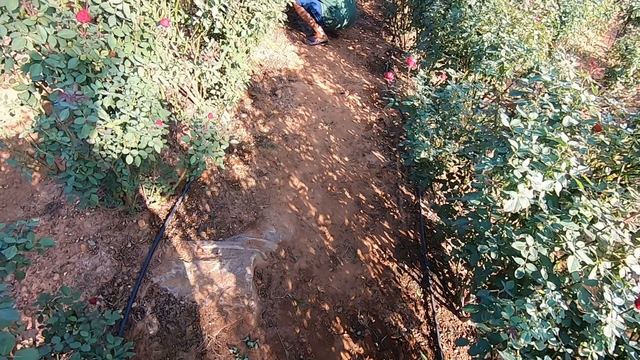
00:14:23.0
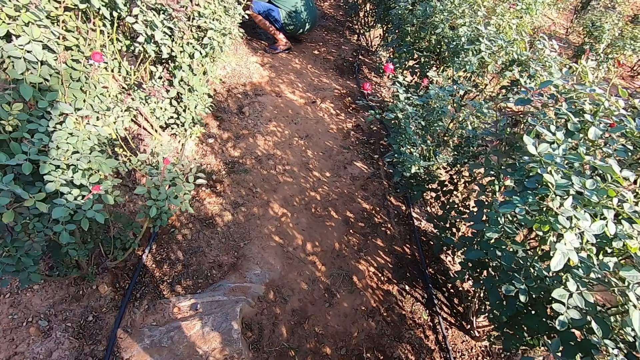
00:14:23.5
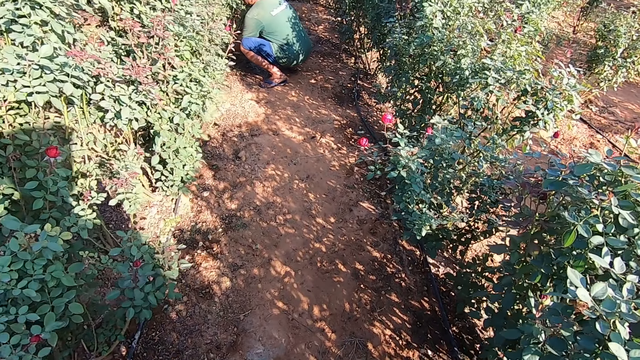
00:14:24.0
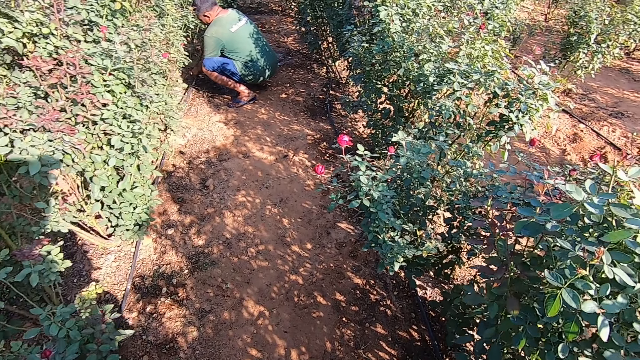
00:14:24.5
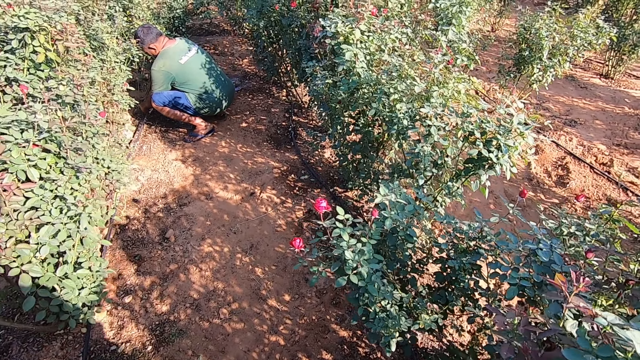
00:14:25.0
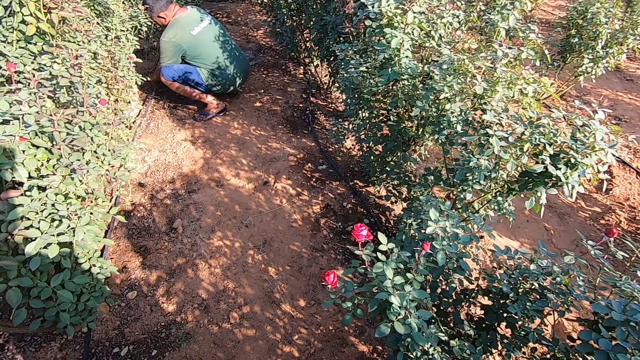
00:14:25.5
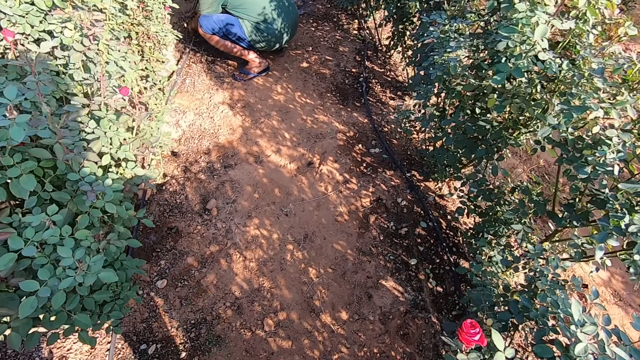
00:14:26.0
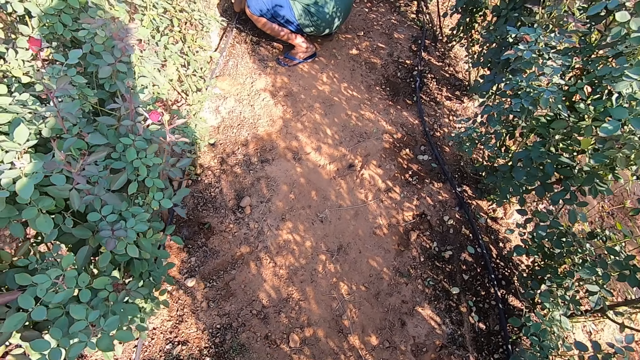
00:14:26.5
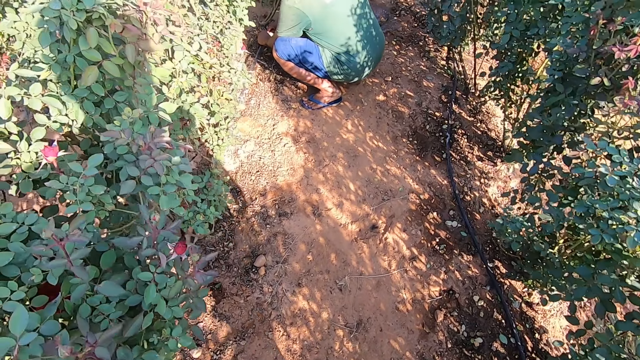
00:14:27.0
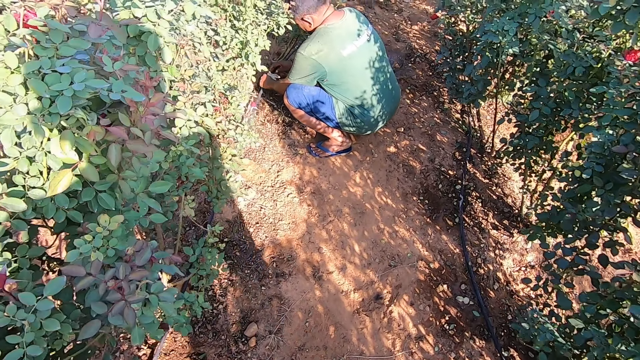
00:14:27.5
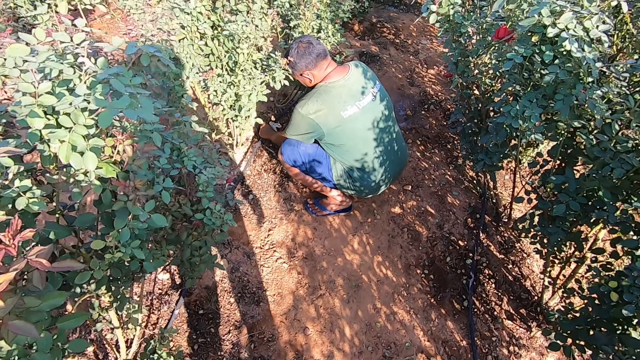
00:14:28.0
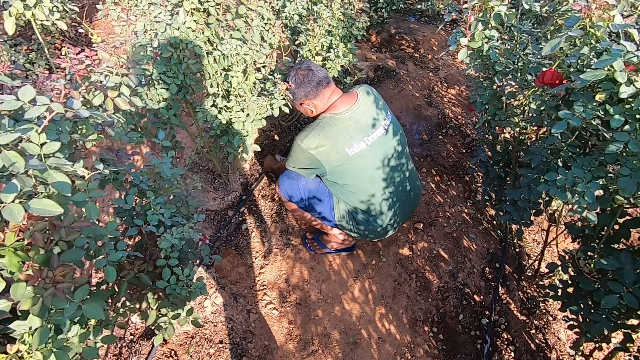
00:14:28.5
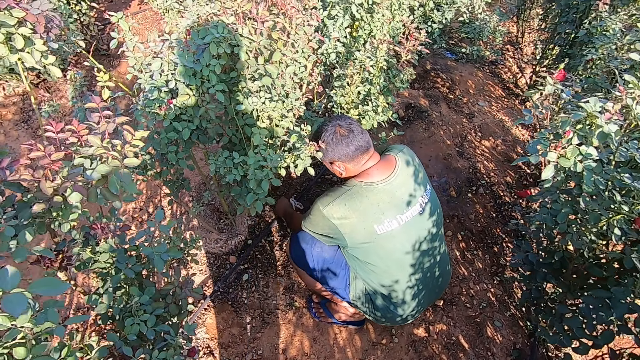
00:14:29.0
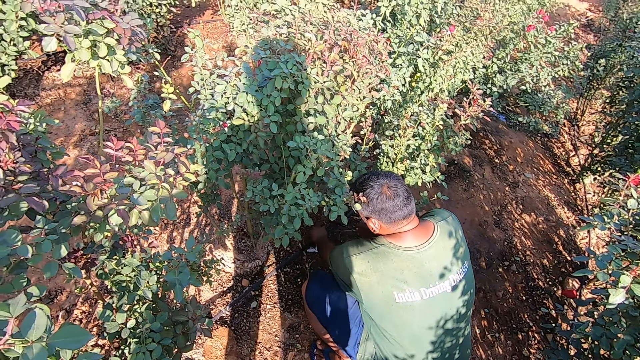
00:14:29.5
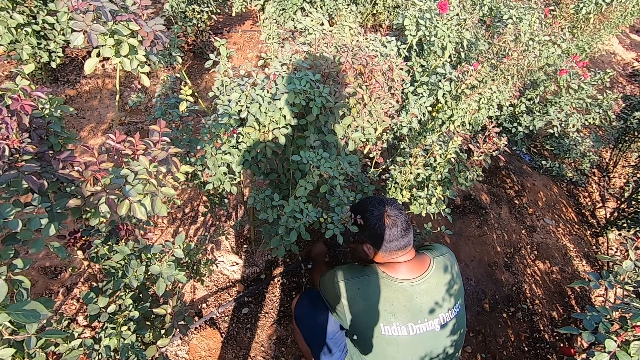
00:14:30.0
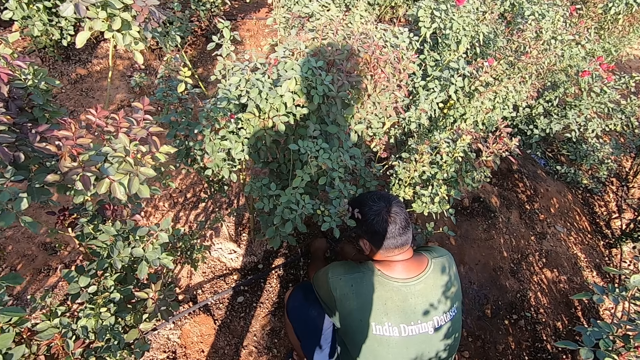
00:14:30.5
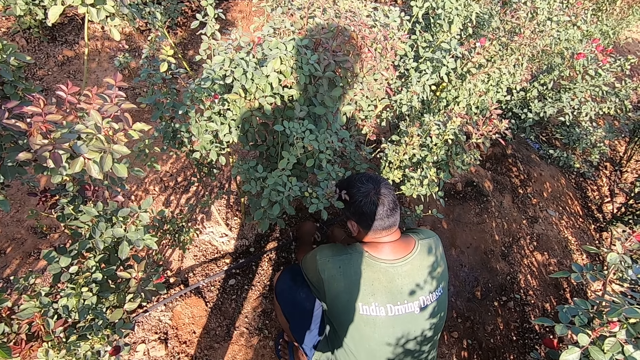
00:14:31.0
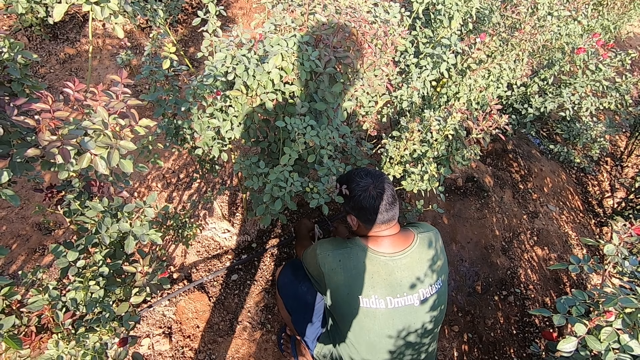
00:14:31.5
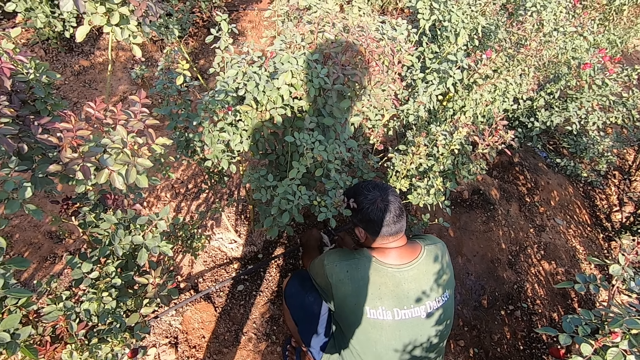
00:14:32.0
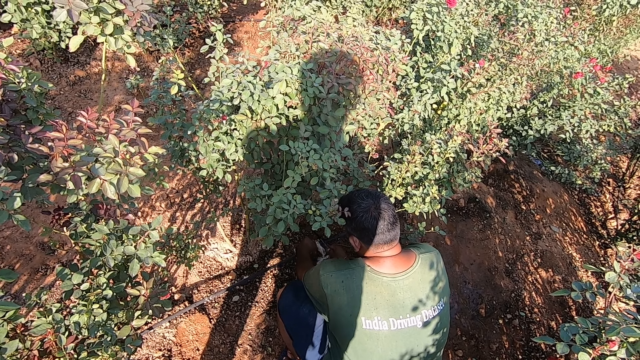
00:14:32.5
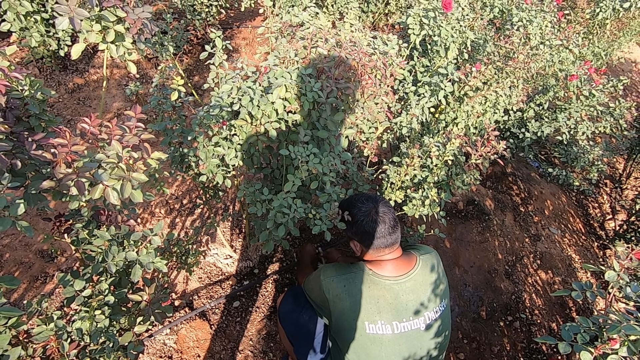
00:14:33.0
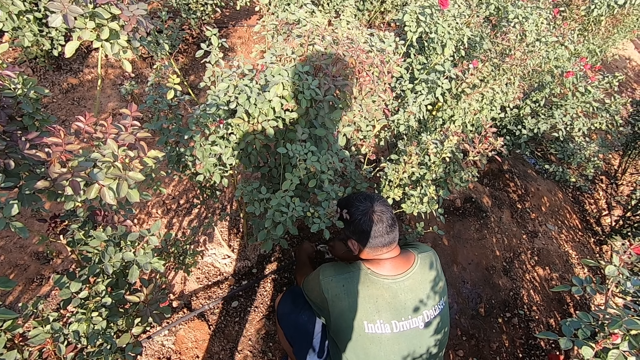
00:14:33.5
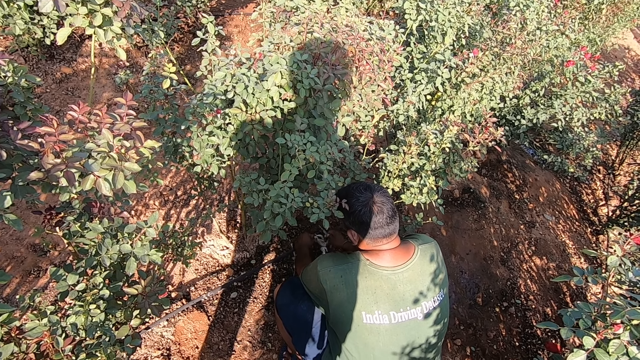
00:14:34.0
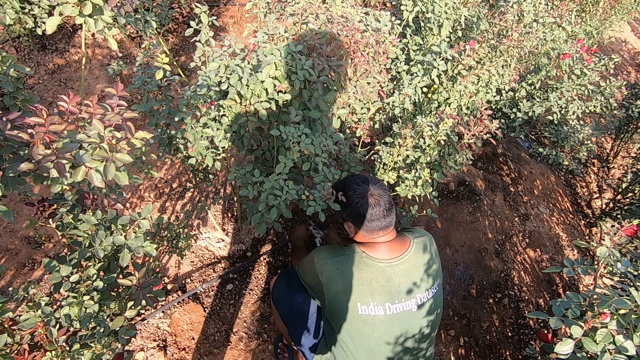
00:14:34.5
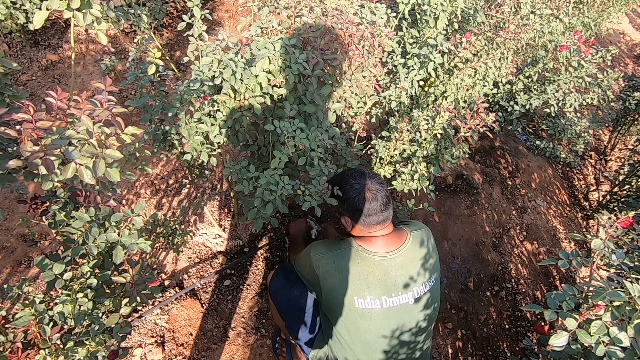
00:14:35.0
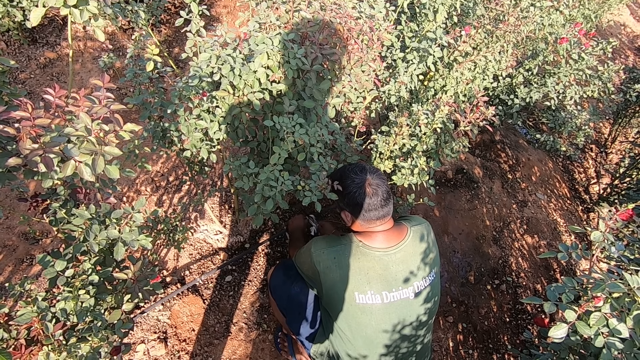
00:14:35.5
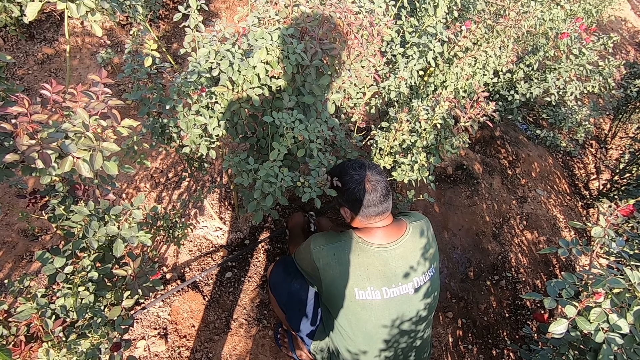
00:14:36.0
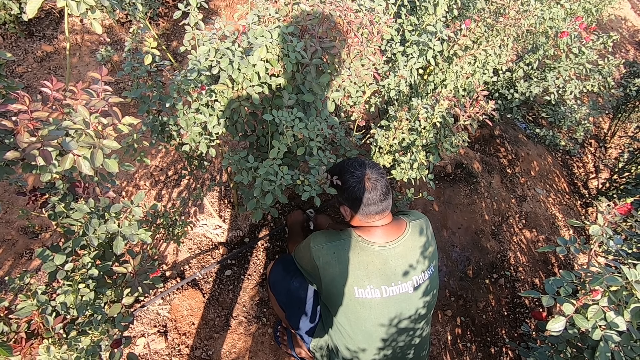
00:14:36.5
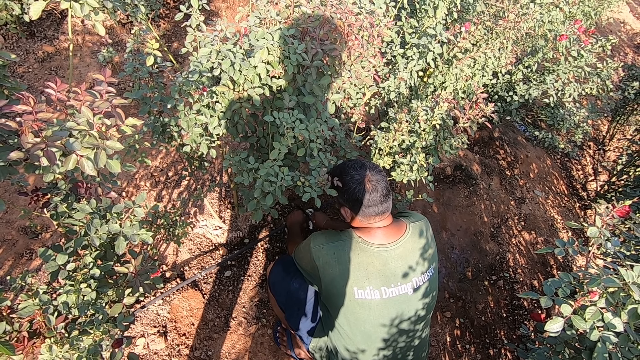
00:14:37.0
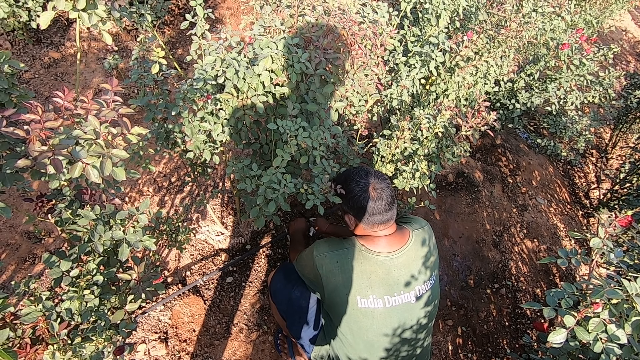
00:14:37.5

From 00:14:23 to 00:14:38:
The man adjusts the plastic bag on a pipe on the ground with both hands. The man touches the hose pipe. The man holds the pipe on the ground with his left hand. The man adjusts his left hand on the pipe on the ground. The camera wearer interacts with the man. The man holds the hand pipe saw with his right hand and places the hand pipe saw on the pipe on the ground with his right hand. The man adjusts the plastic bag on the pipe on the ground with his left hand. The man fixes the hose pipe. The man cuts the pipe on the ground with the hand pipe saw in his right hand.

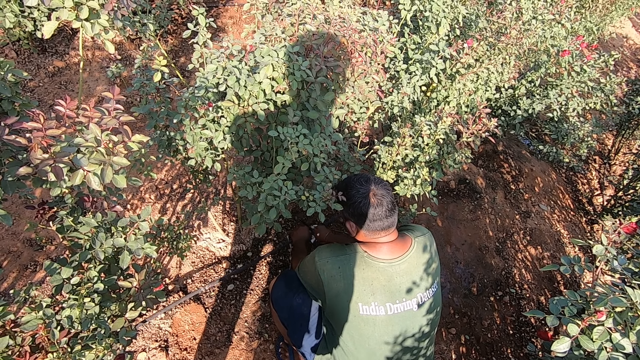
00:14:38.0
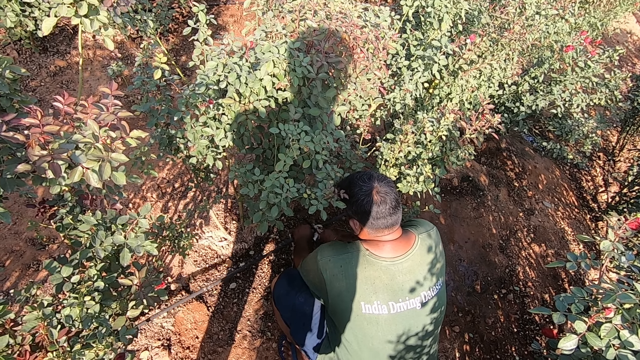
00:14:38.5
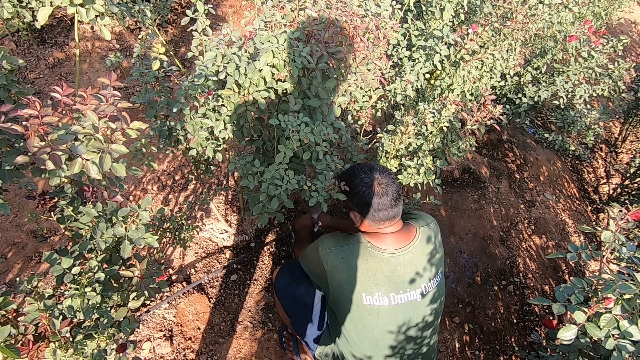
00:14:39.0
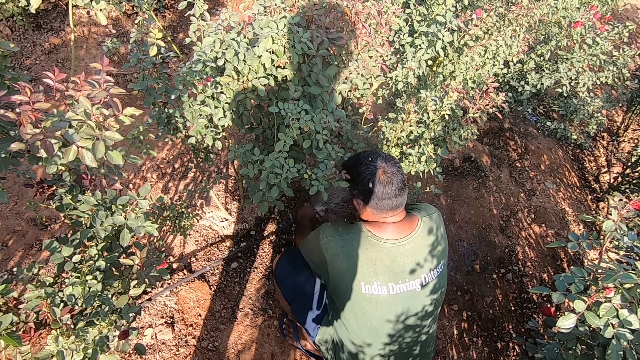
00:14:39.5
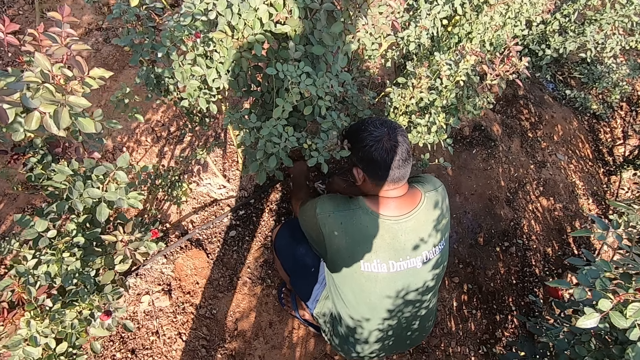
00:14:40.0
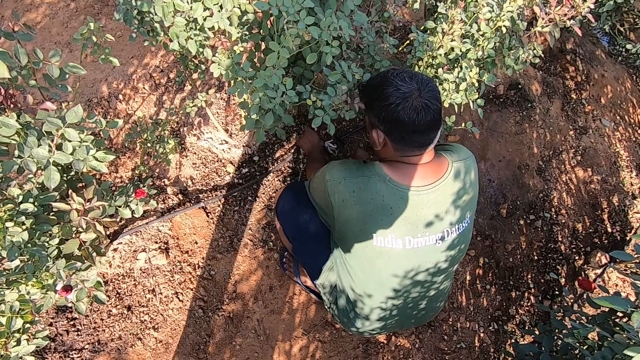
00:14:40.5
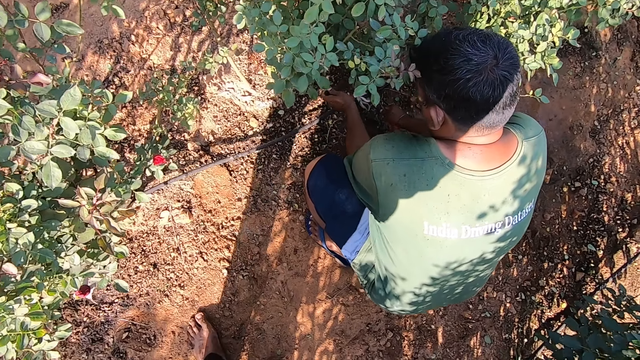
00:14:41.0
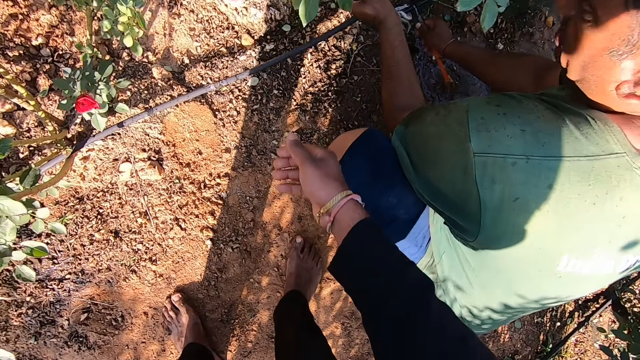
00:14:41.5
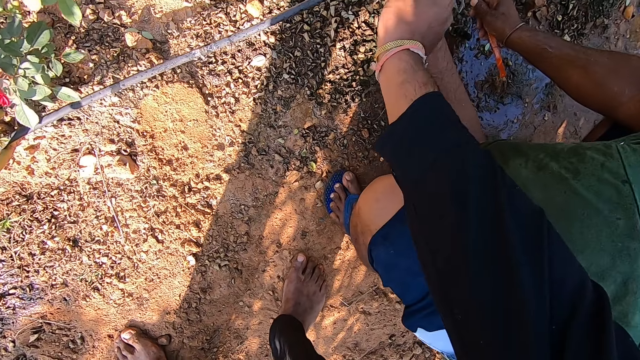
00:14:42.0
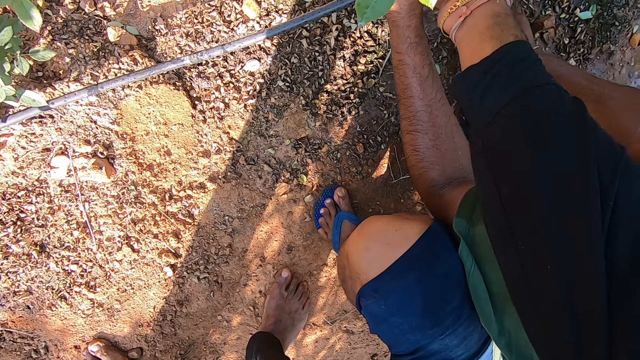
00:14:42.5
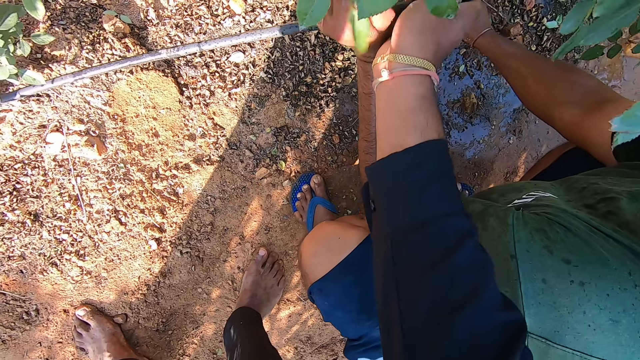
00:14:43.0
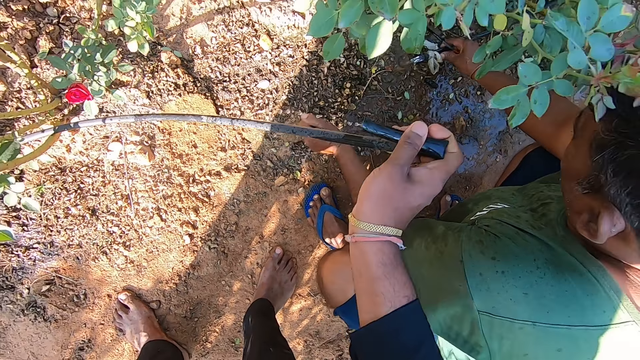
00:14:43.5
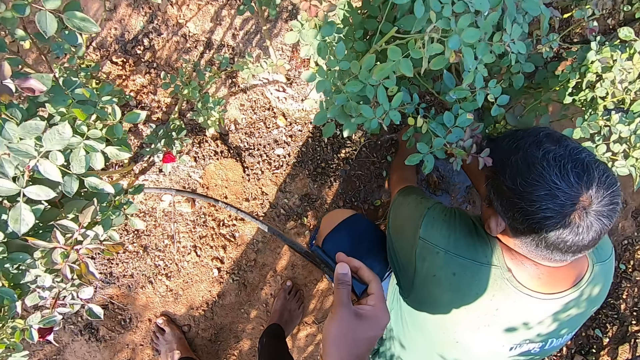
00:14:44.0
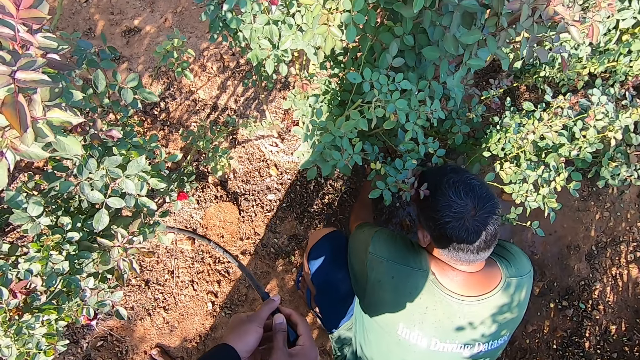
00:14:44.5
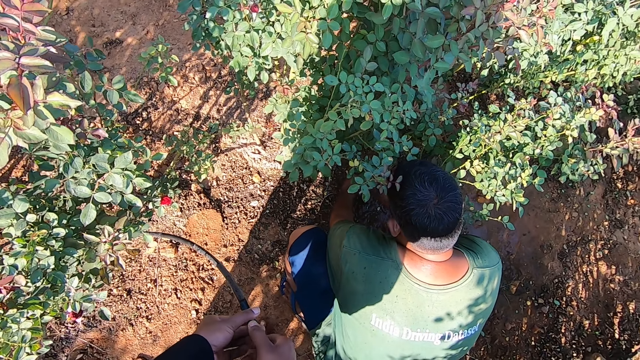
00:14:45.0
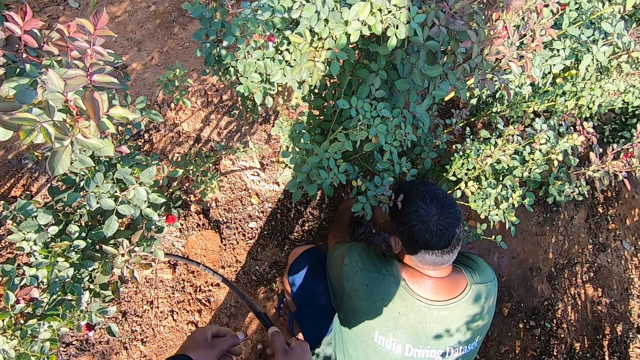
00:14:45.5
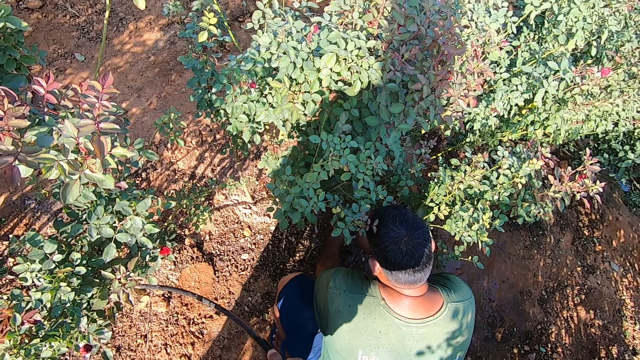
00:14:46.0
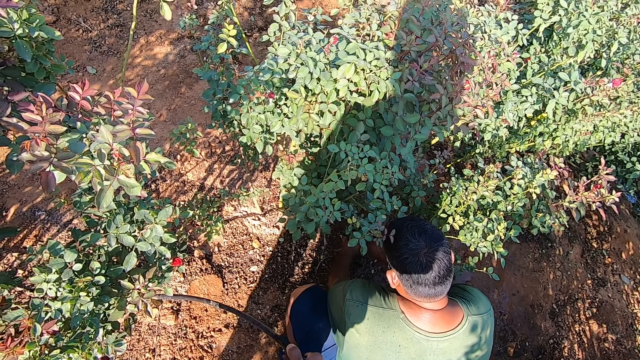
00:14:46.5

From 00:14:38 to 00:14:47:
The camera wearer collects a pipe from the man with his right hand. He holds a hose pipe. The man removes a poly bag from the pipe with both hands. The man fixes the hose pipe.
